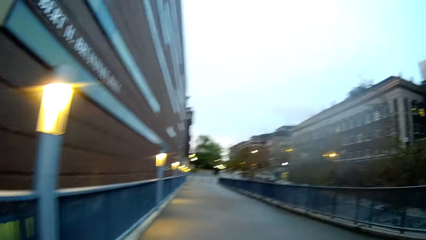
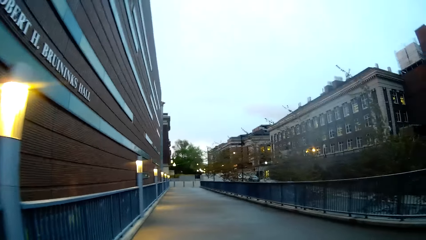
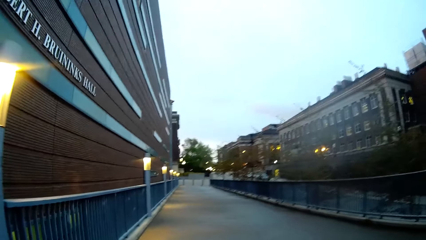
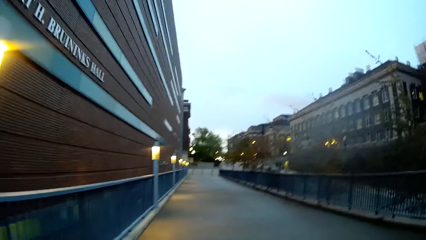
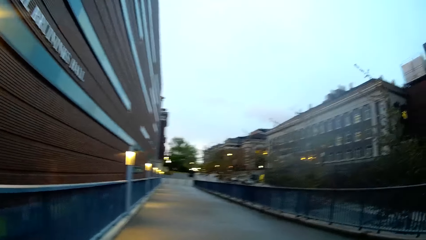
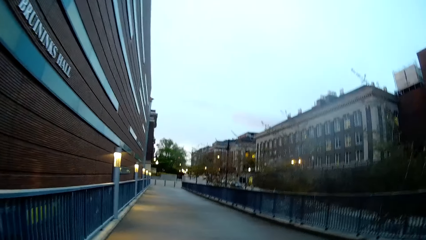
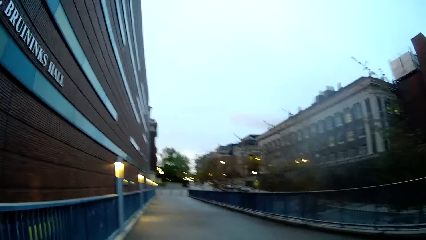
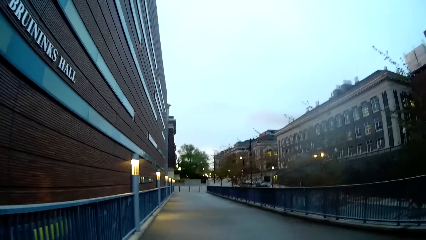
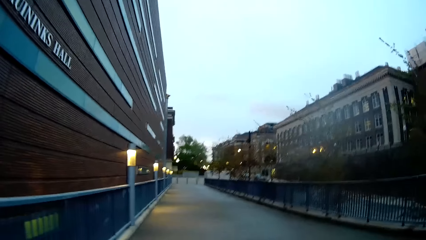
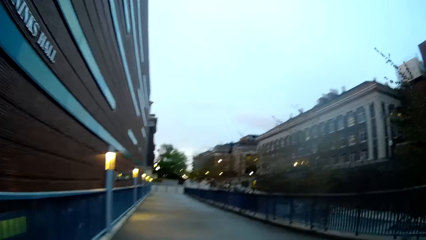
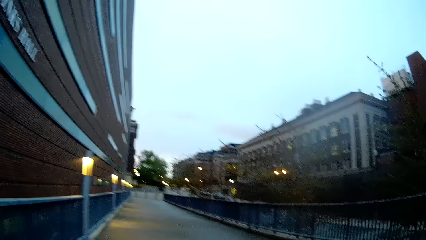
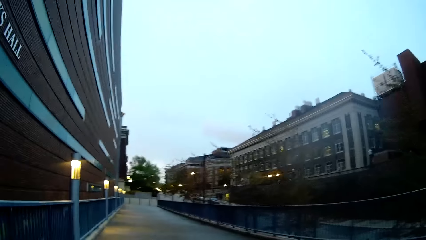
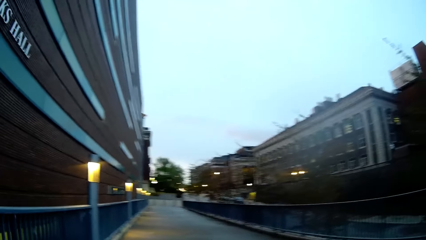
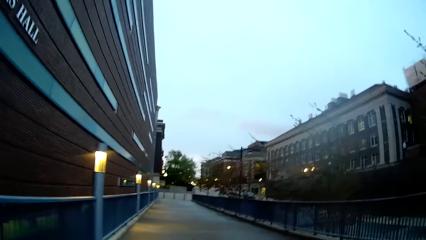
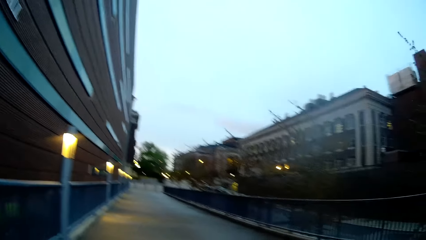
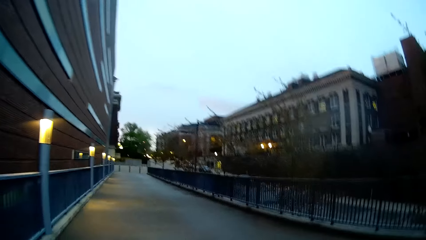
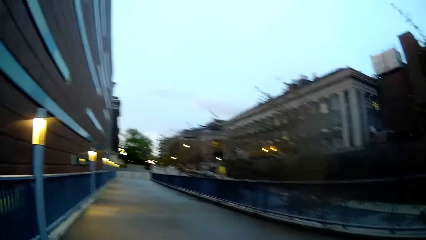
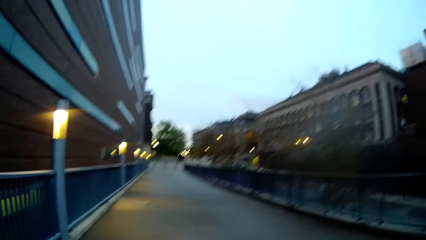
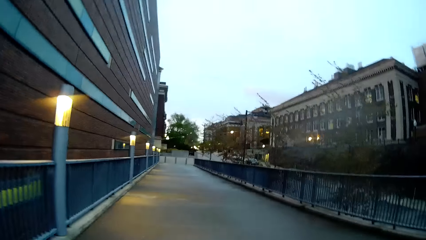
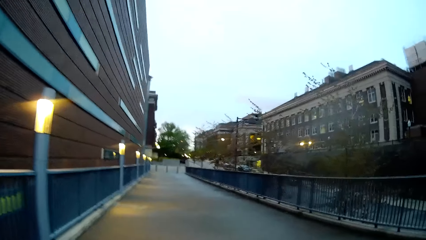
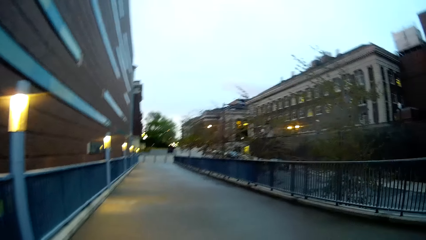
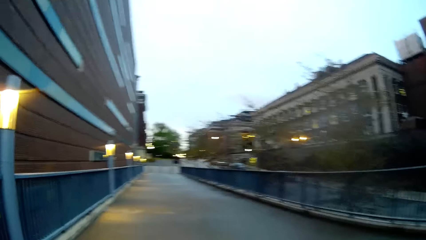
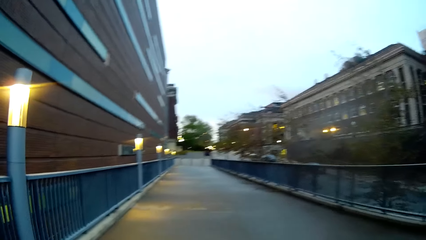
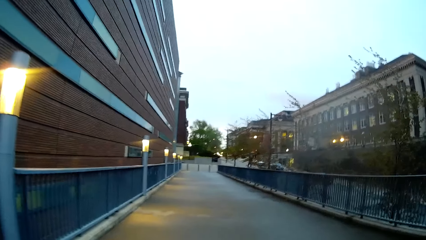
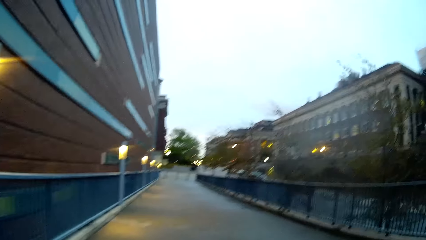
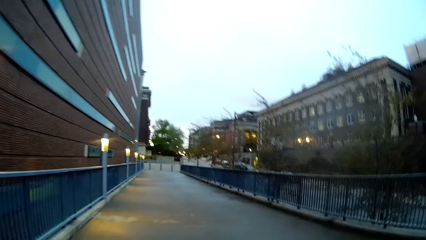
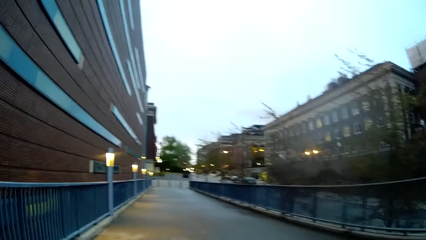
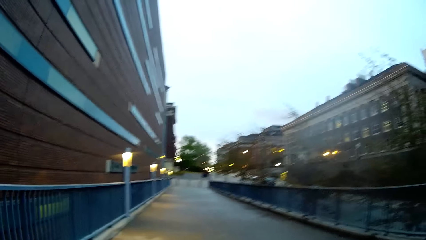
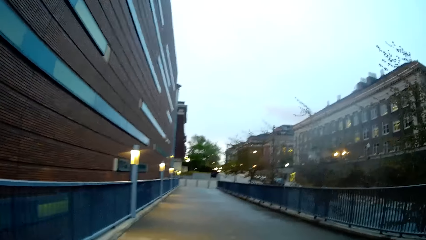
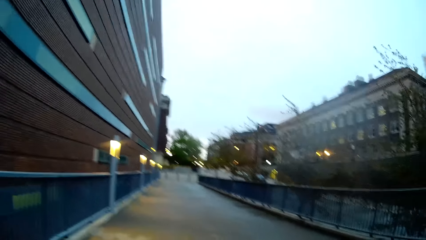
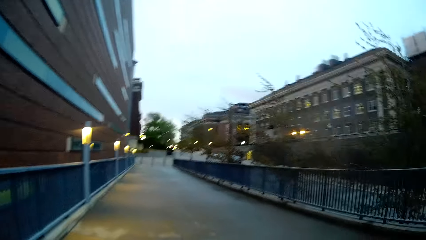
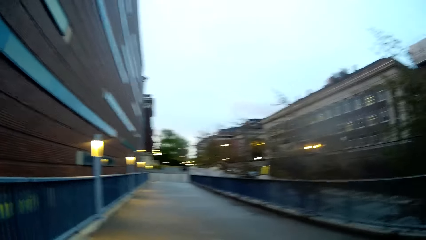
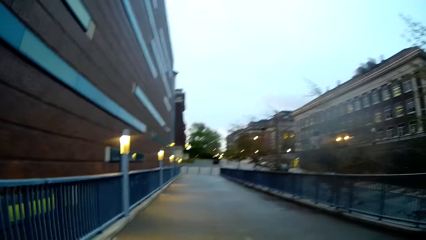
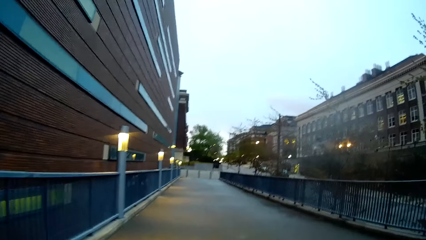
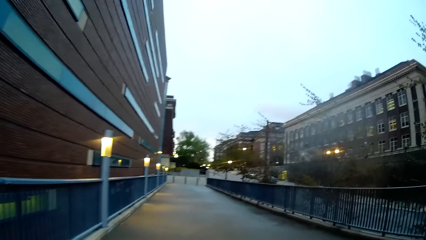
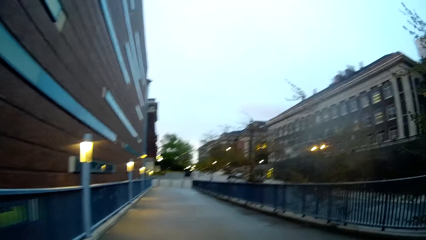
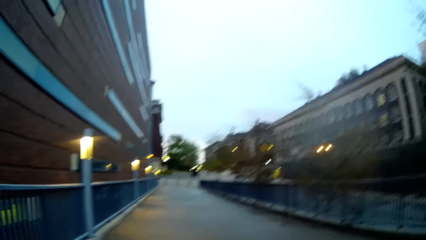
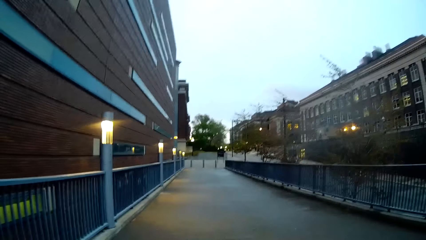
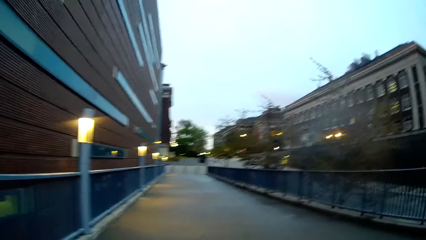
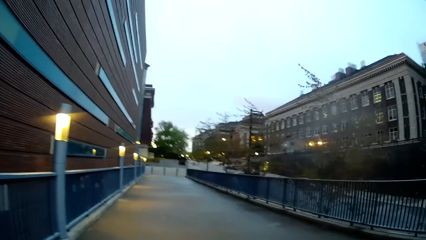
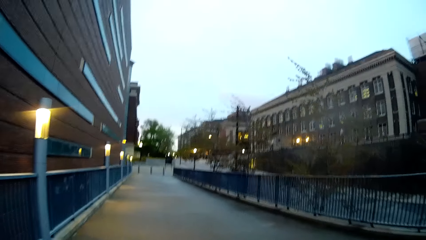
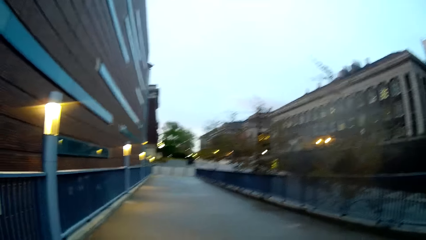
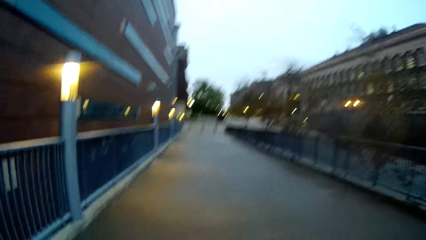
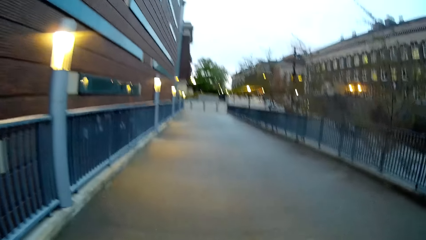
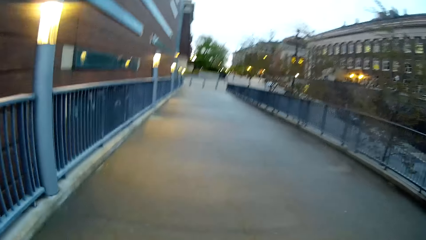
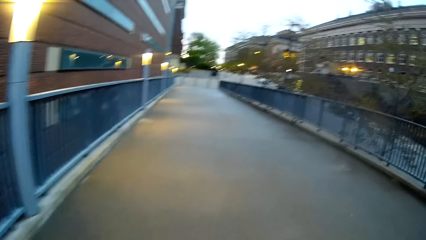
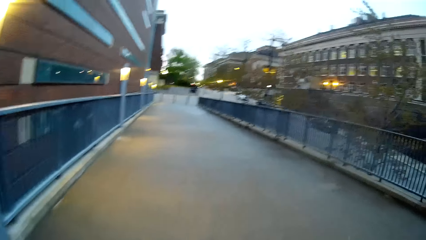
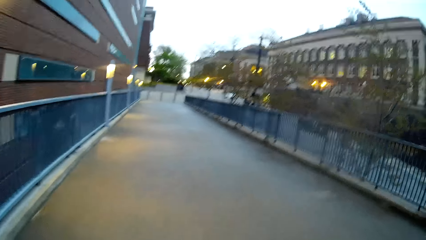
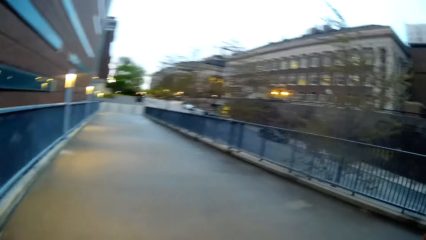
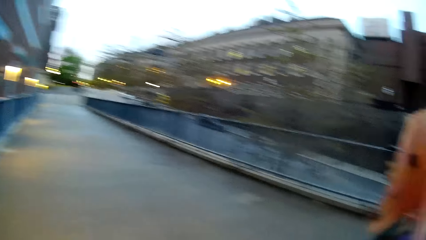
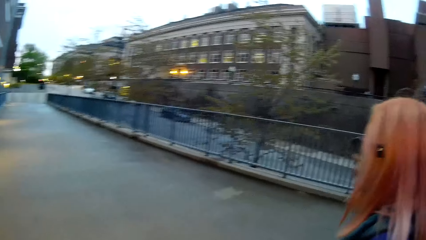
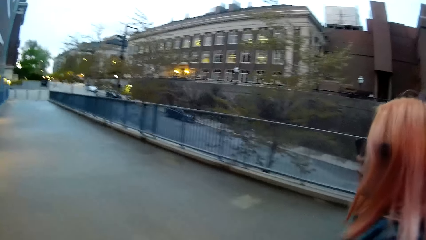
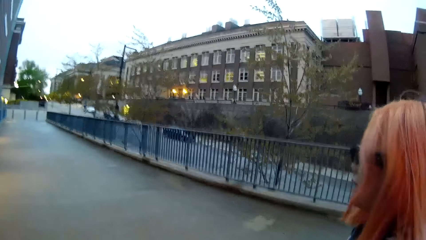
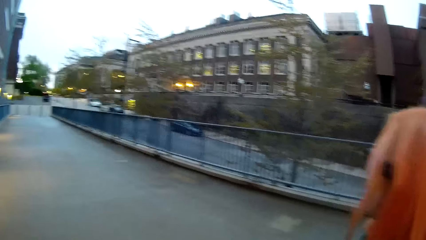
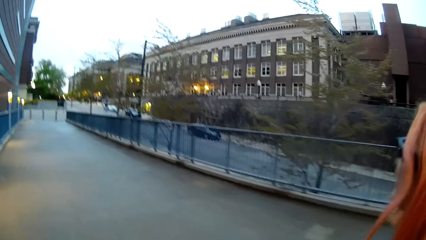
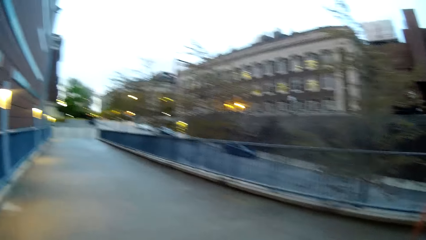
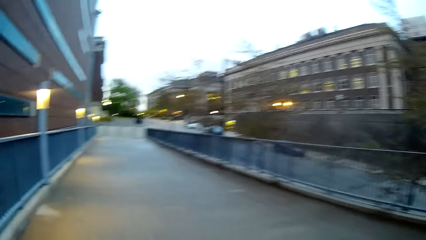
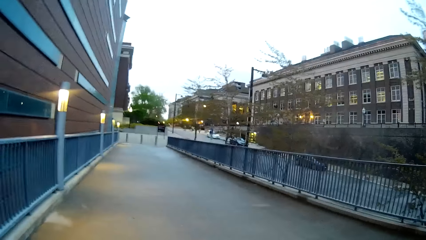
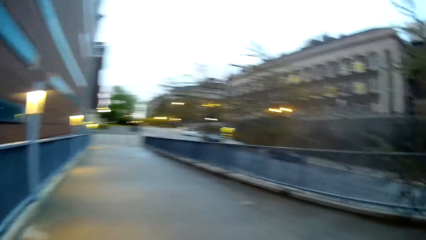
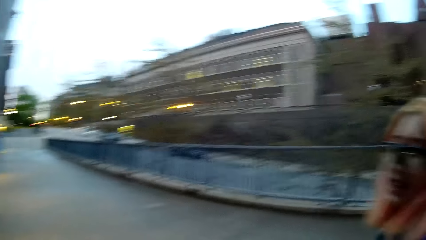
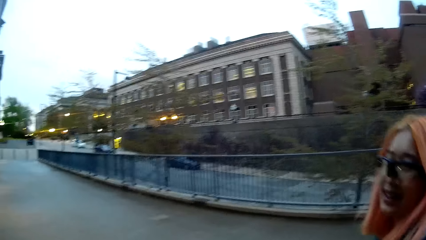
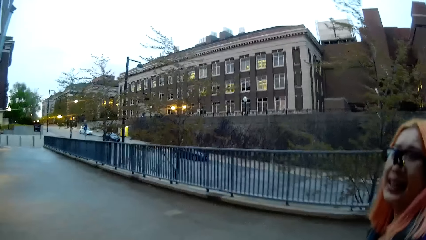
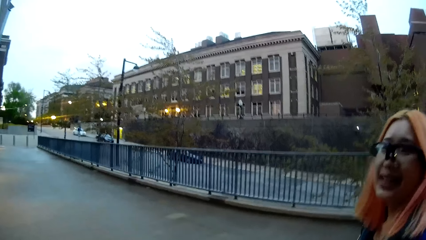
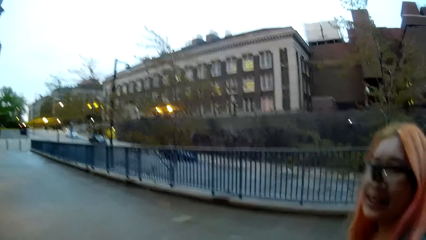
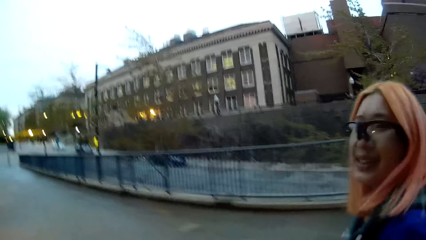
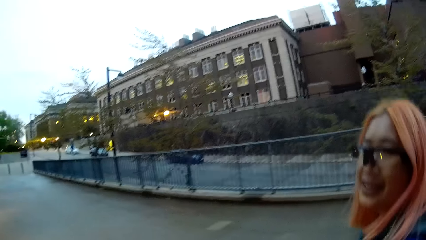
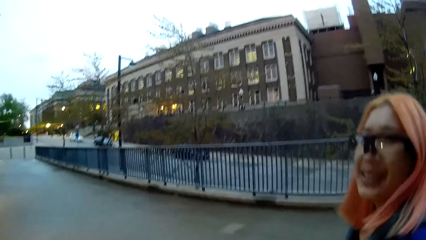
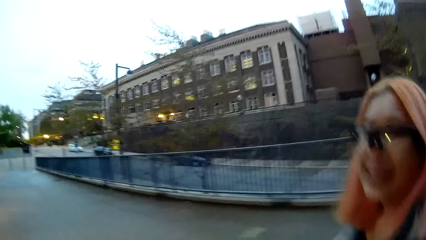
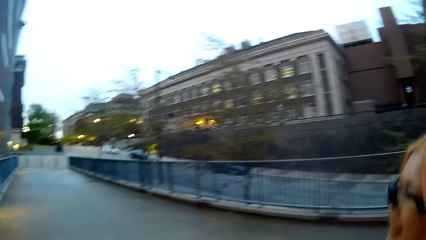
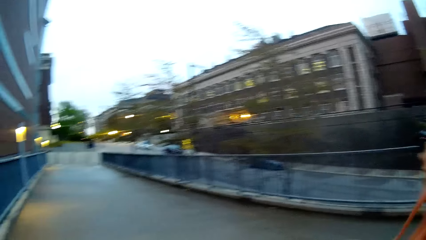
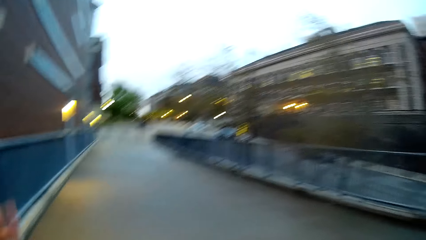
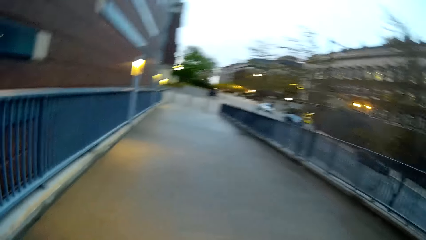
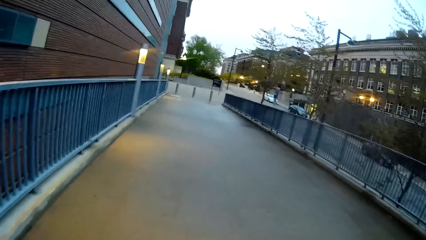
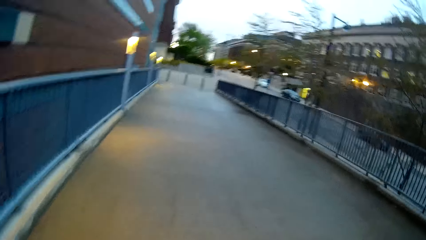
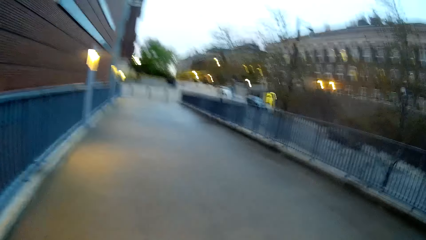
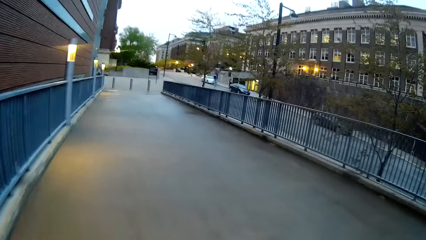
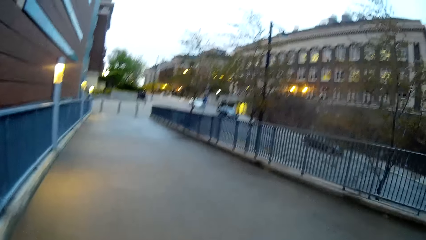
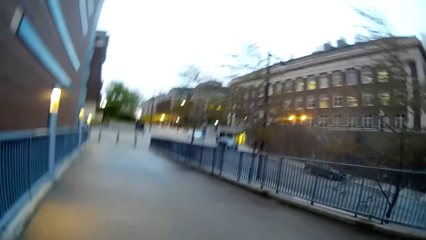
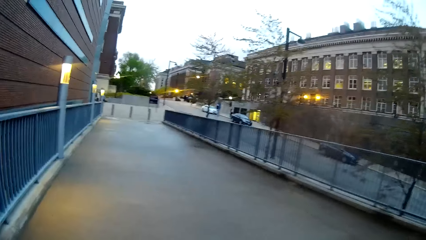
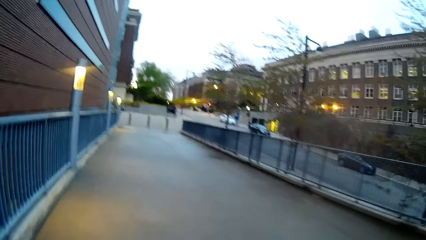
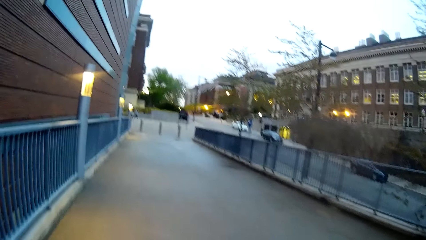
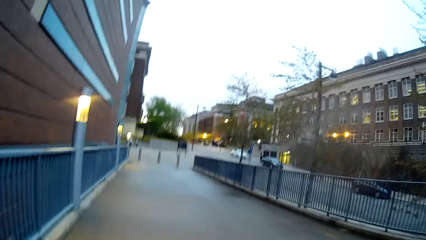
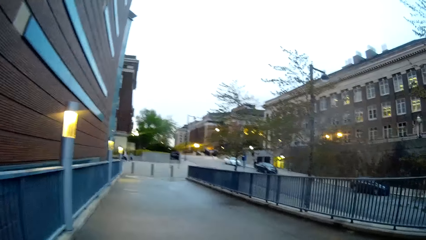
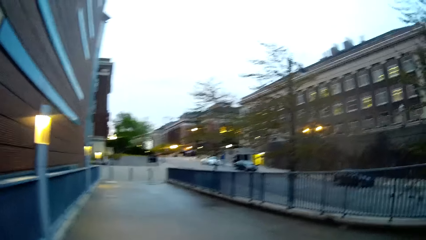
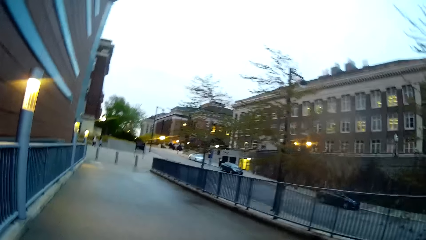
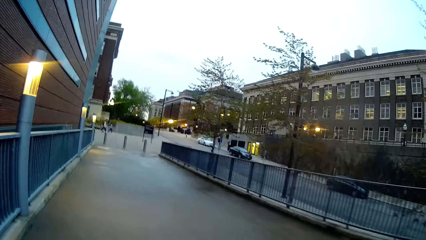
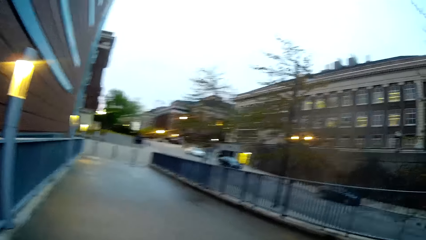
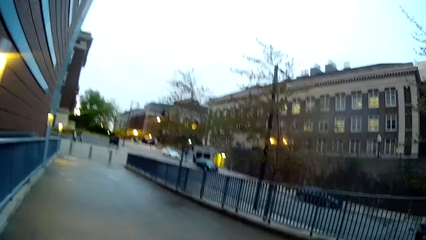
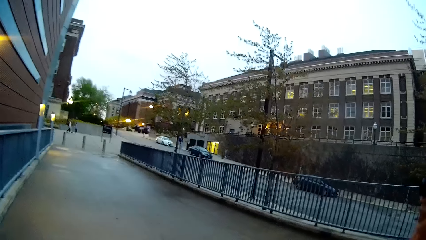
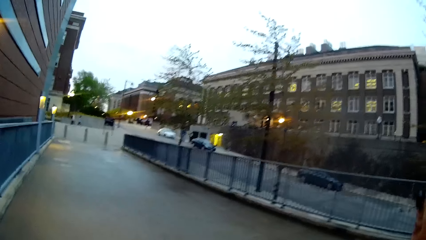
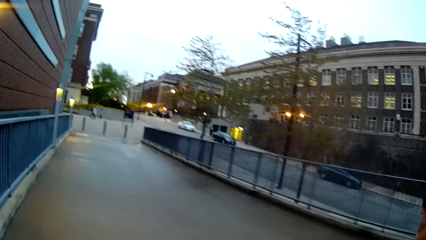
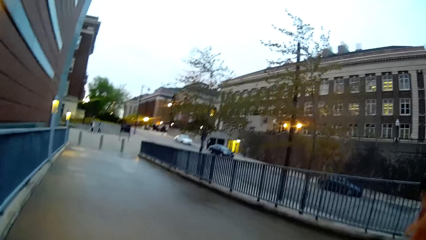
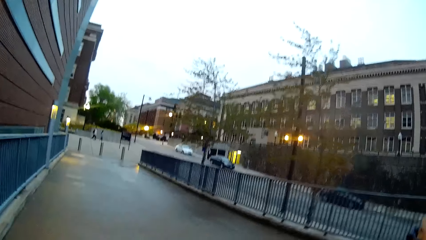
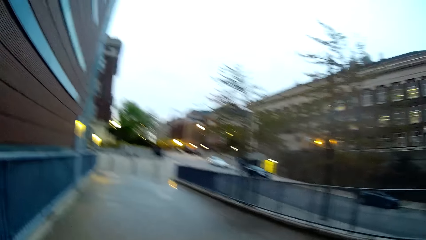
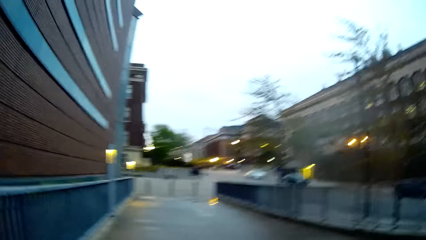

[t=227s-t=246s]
The camera wearer looks at a woman. The woman walks with the camera wearer. The camera wearer walks alongside the woman. They look at the woman.
